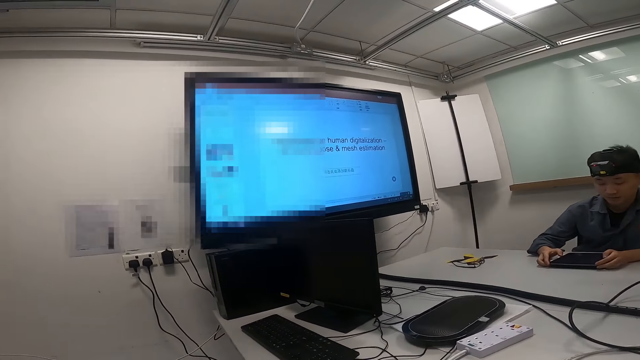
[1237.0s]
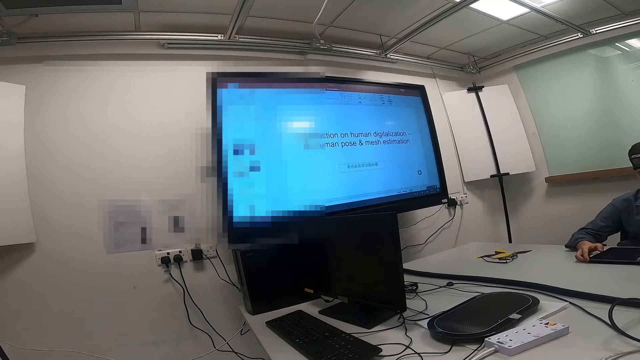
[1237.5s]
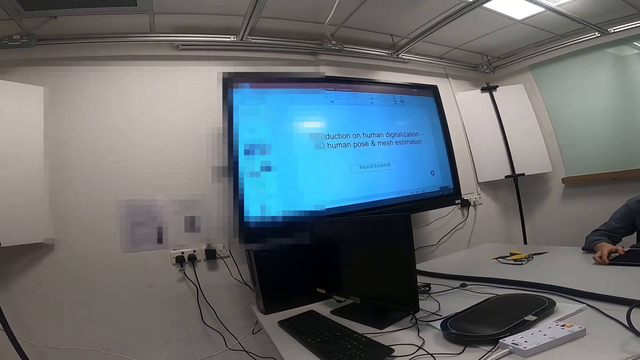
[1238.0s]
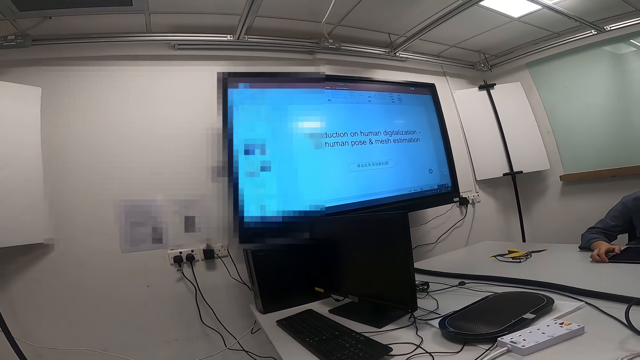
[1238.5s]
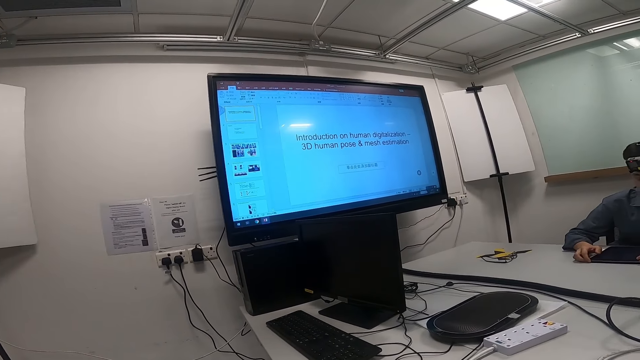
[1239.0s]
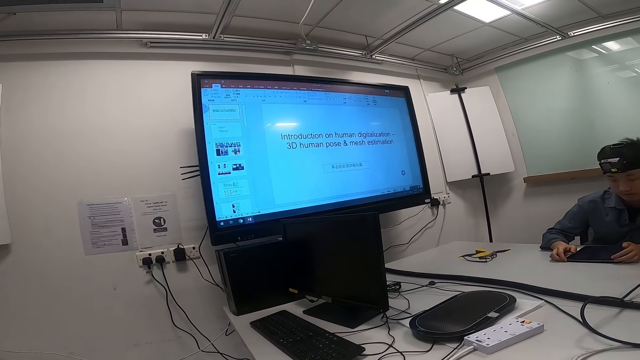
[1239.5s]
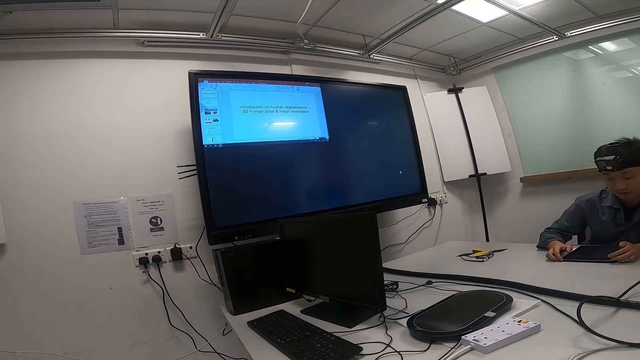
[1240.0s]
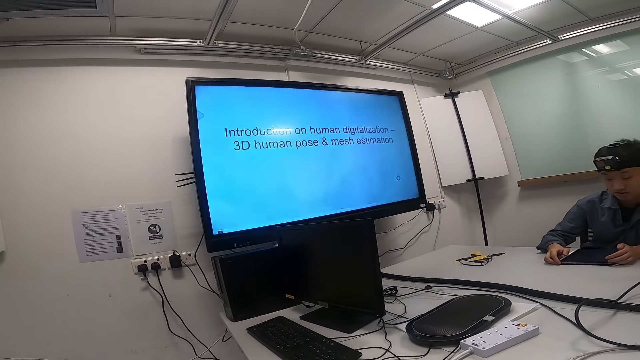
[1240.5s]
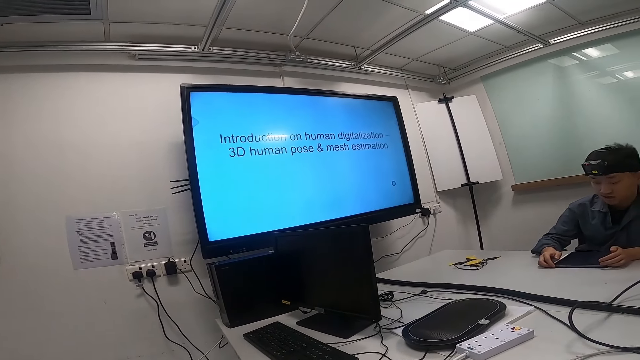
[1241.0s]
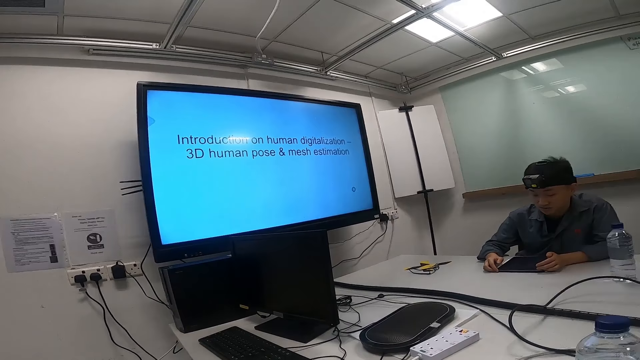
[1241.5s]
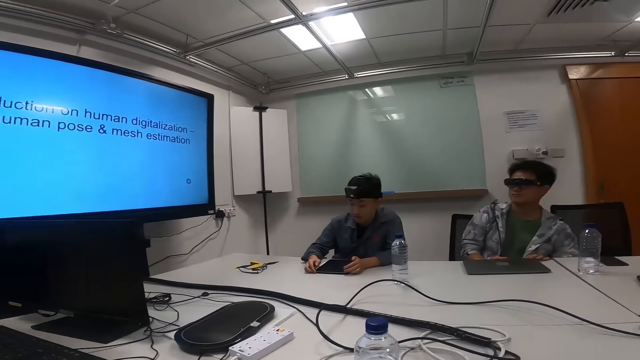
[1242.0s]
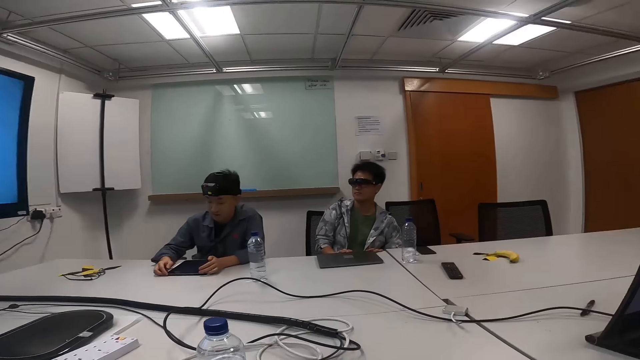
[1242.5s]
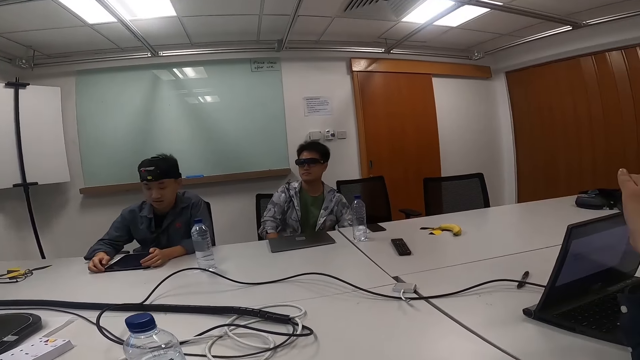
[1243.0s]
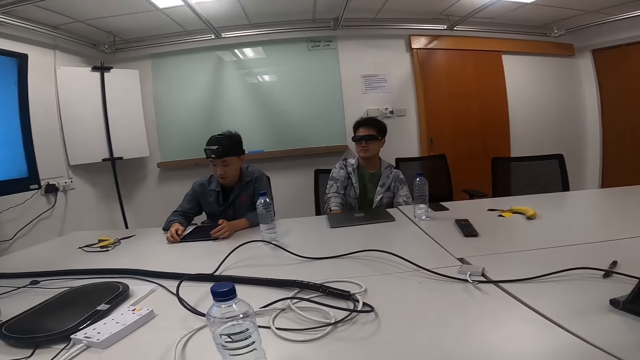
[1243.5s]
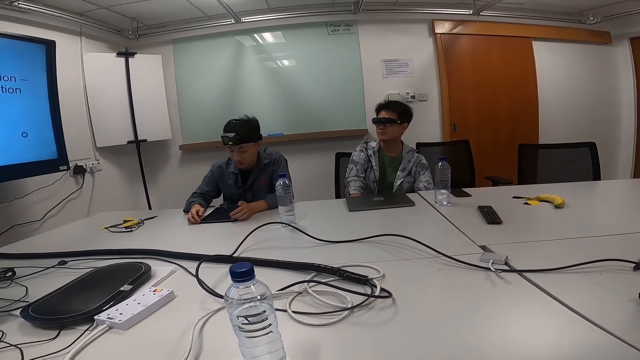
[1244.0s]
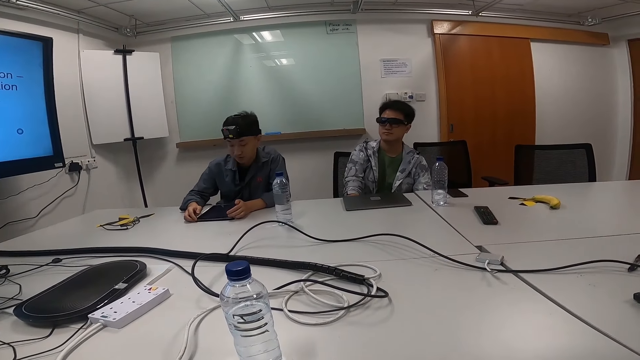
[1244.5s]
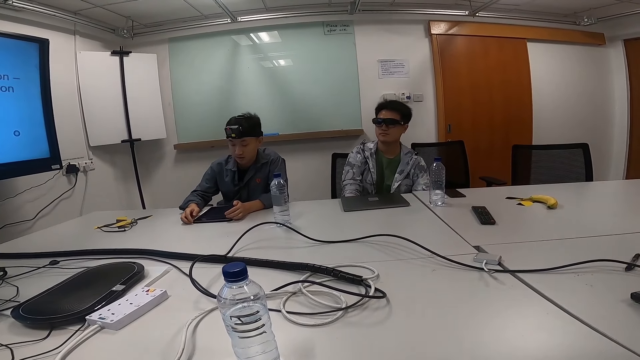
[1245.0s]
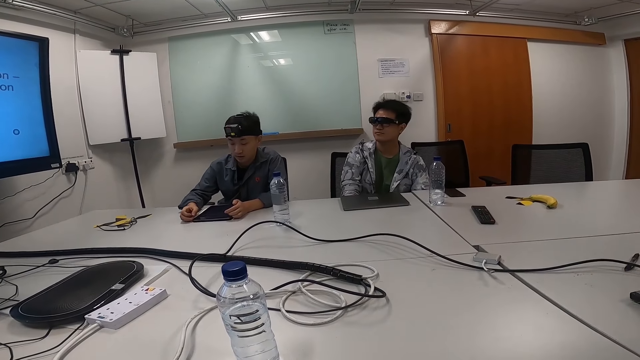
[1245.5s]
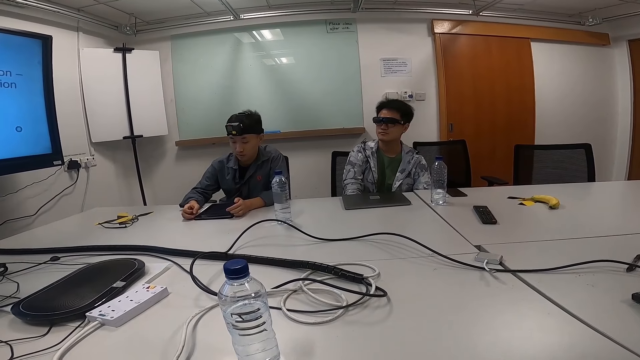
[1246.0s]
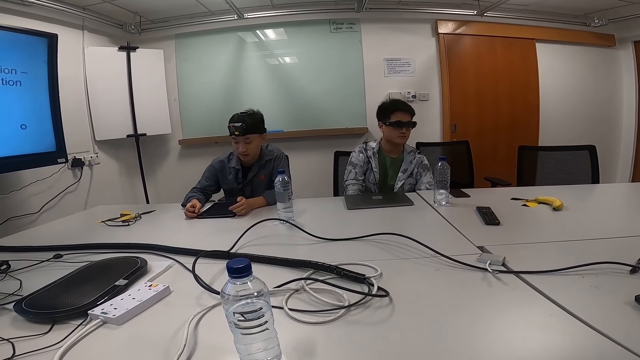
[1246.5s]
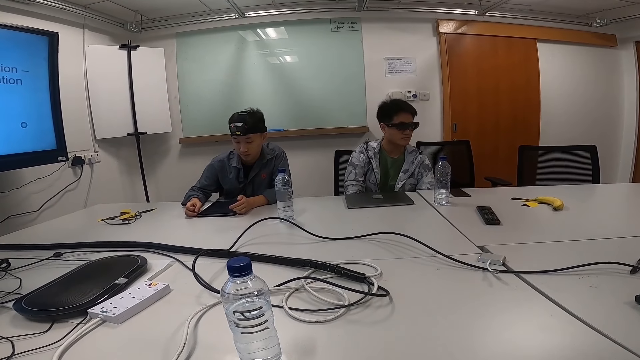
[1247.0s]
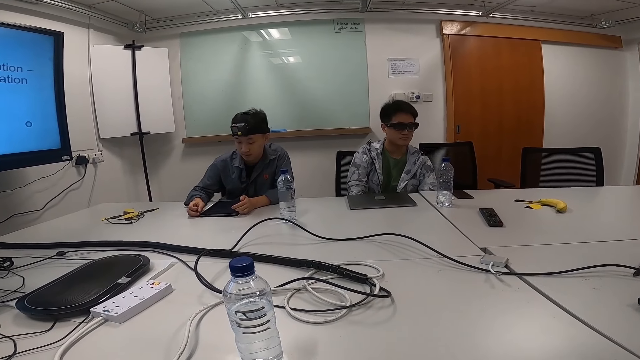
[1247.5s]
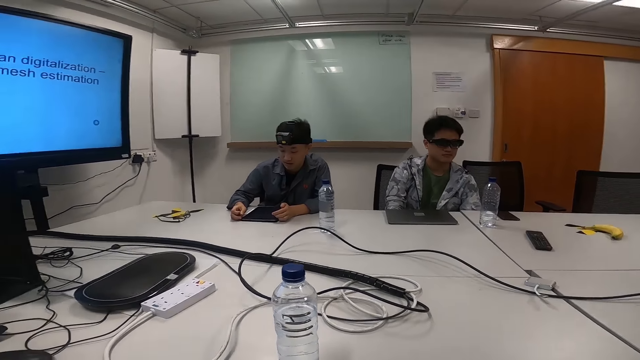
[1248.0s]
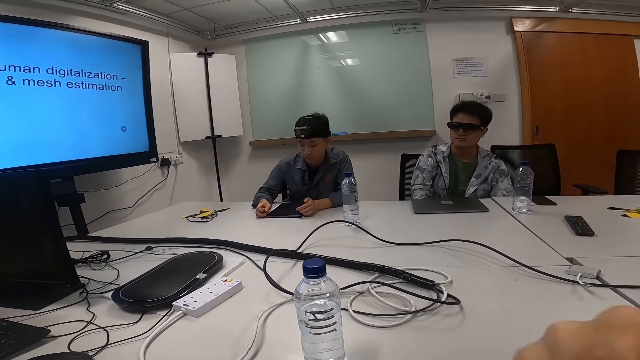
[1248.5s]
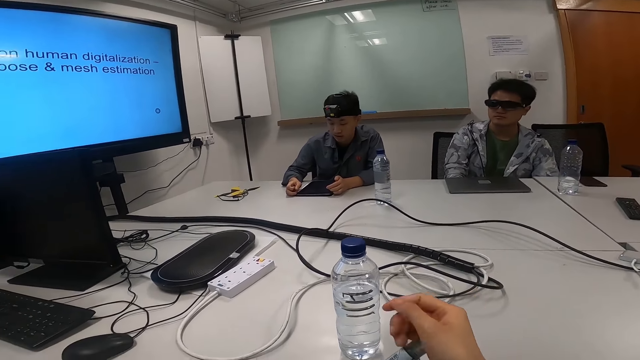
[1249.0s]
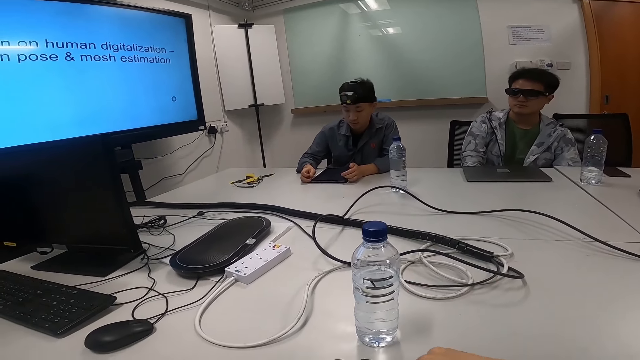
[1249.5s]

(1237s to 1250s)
A person reads information on an Android tablet. Another person stares on a smart TV. The first person reads information on the Android tablet.

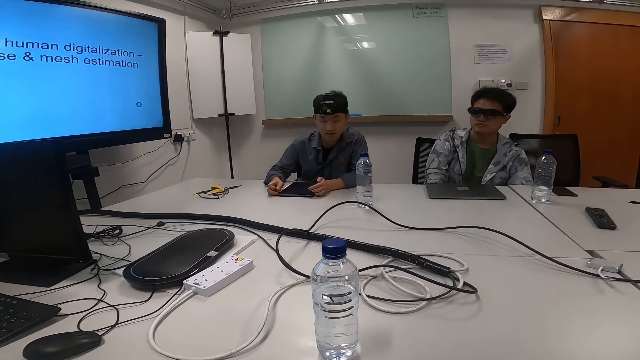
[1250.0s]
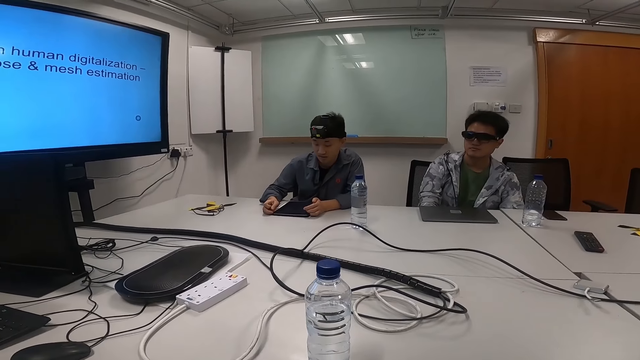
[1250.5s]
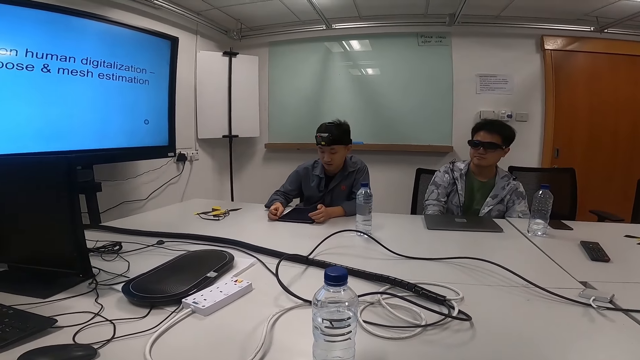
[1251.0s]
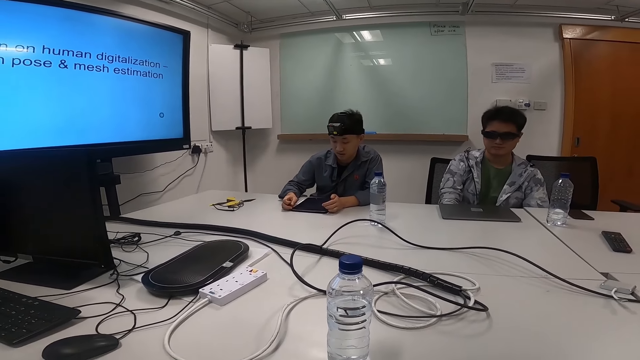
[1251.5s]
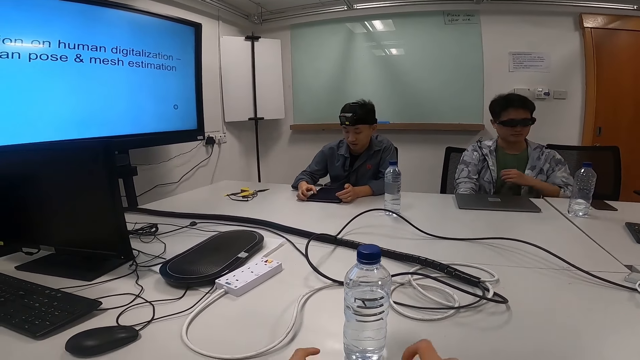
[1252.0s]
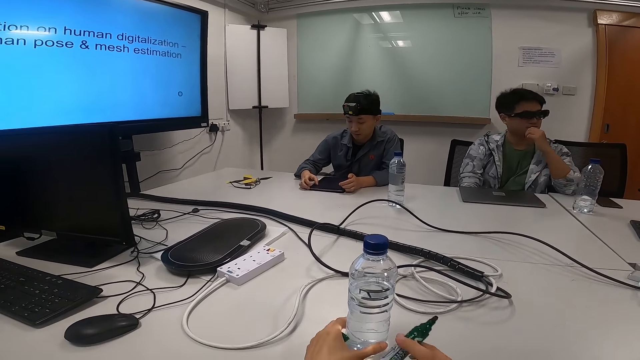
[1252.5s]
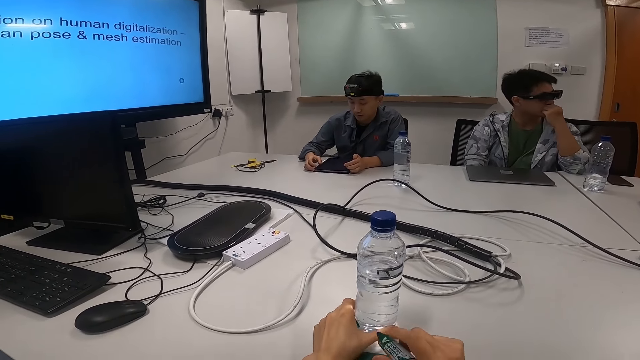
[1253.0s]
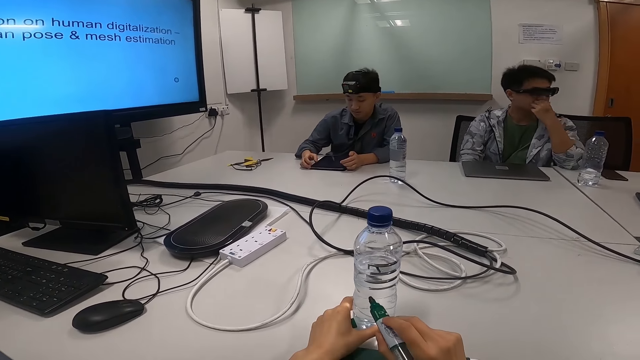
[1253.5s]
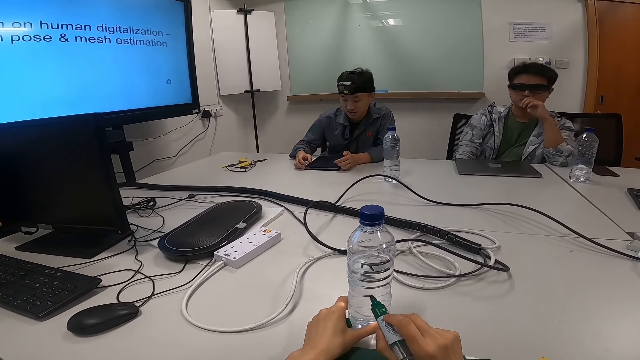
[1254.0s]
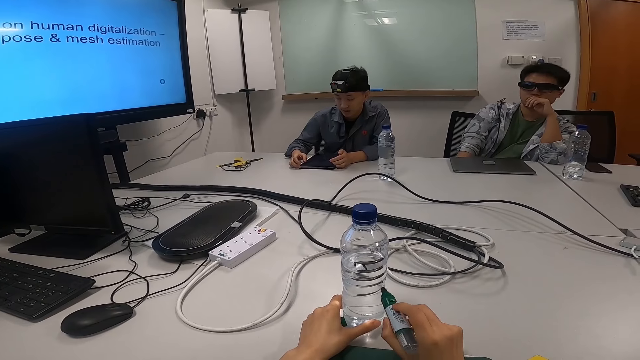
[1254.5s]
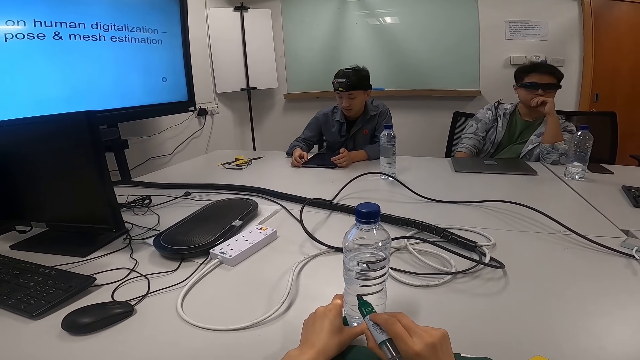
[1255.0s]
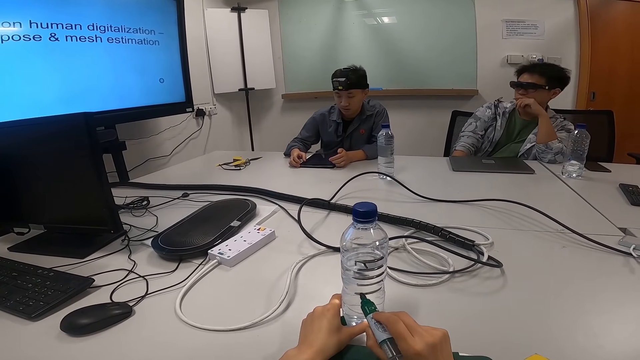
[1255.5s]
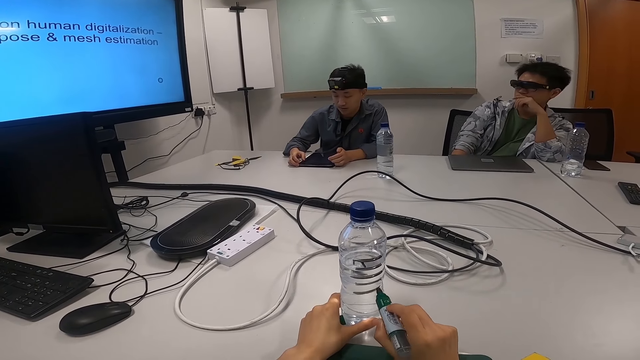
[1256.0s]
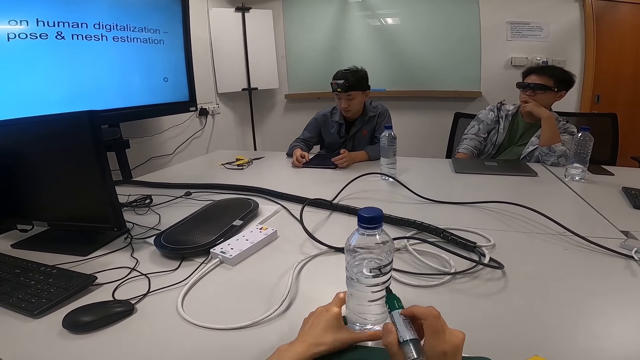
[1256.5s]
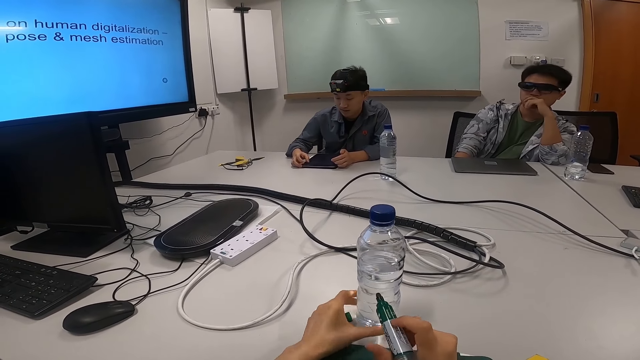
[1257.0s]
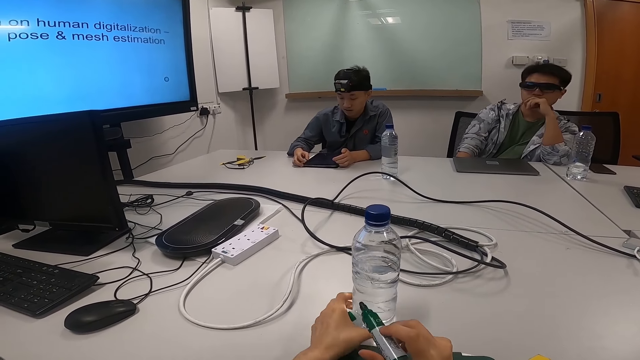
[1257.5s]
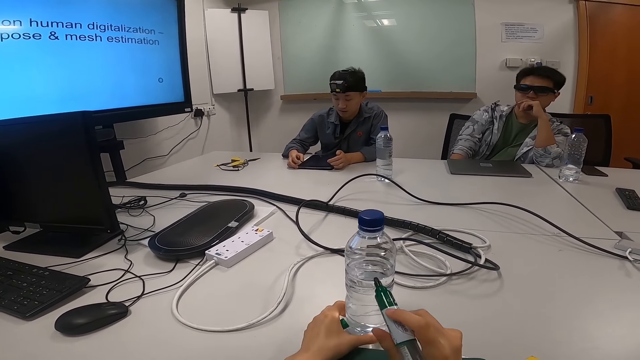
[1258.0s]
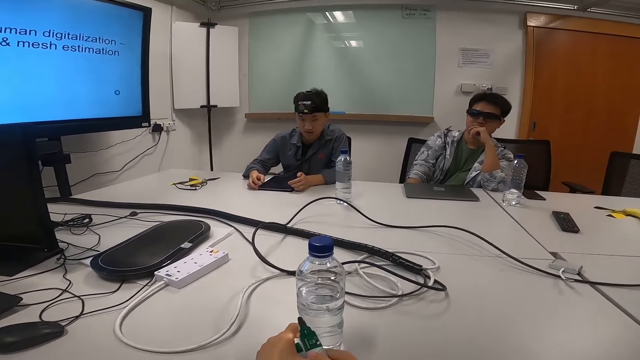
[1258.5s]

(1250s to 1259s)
The camera wearer picks up a mark pen on the table. They grab a plastic bottle of water. They mark the bottle on the table. A person reads information on an Android tablet.
